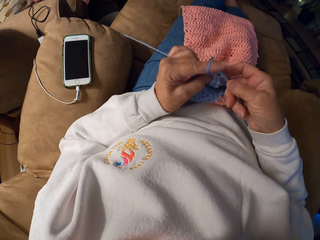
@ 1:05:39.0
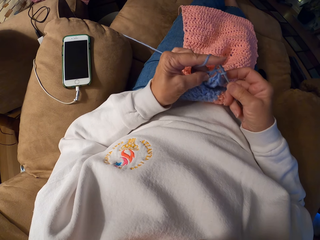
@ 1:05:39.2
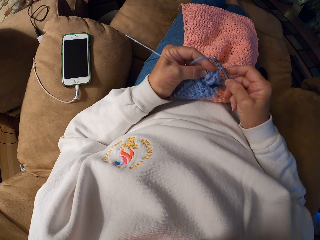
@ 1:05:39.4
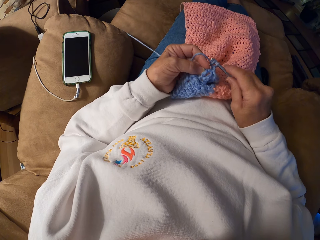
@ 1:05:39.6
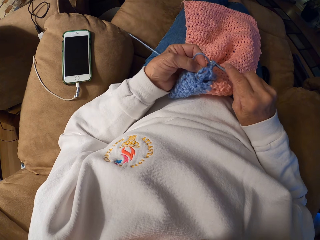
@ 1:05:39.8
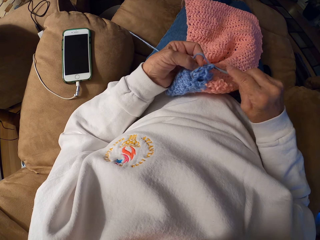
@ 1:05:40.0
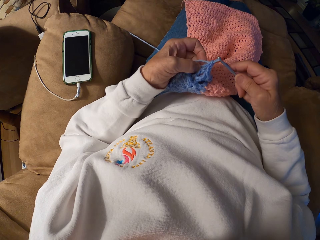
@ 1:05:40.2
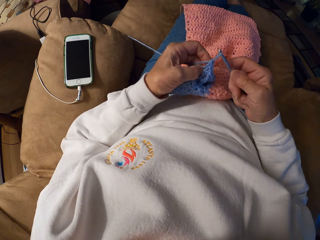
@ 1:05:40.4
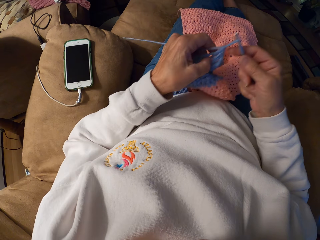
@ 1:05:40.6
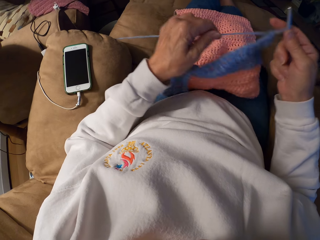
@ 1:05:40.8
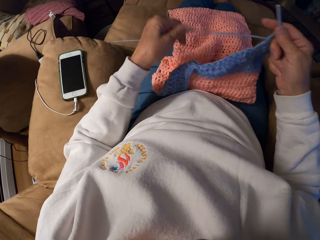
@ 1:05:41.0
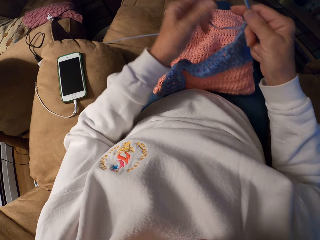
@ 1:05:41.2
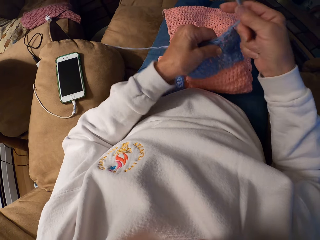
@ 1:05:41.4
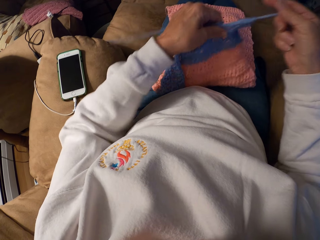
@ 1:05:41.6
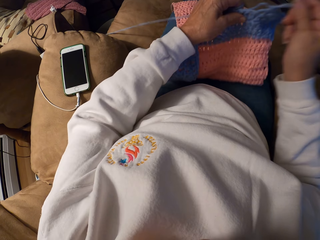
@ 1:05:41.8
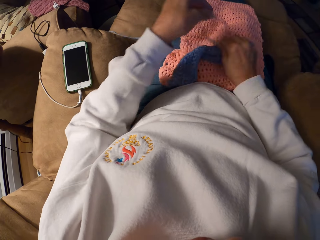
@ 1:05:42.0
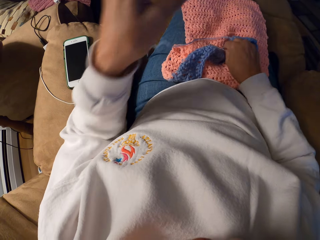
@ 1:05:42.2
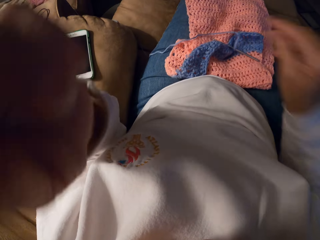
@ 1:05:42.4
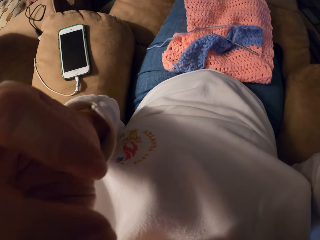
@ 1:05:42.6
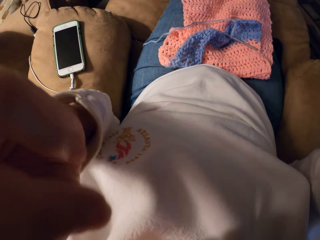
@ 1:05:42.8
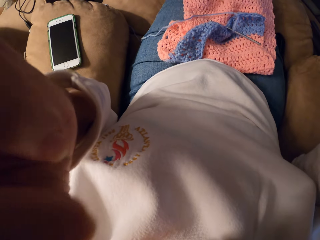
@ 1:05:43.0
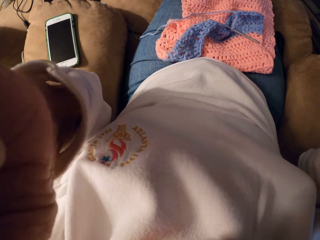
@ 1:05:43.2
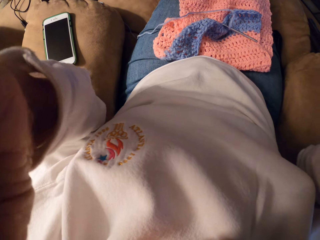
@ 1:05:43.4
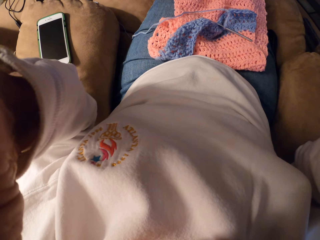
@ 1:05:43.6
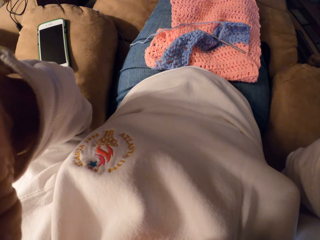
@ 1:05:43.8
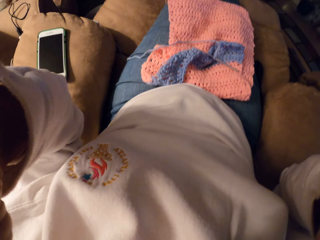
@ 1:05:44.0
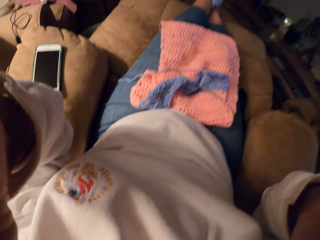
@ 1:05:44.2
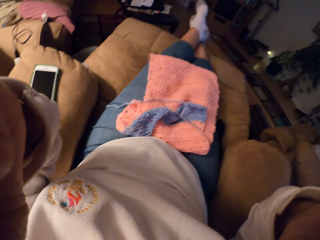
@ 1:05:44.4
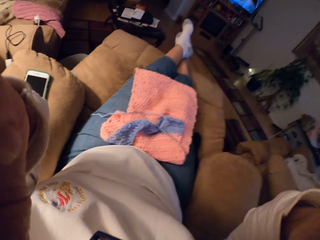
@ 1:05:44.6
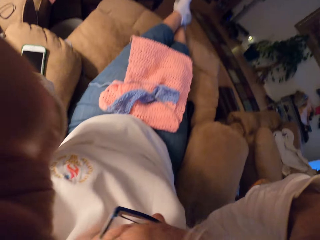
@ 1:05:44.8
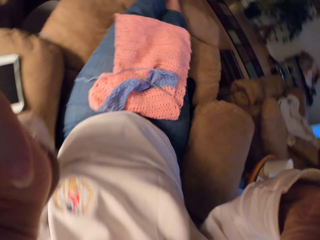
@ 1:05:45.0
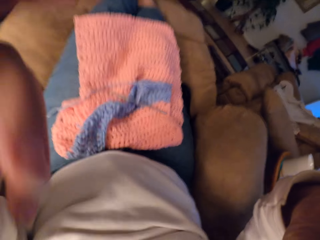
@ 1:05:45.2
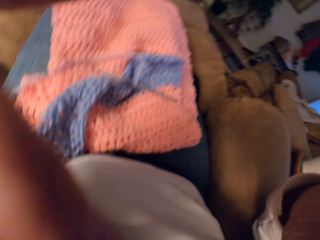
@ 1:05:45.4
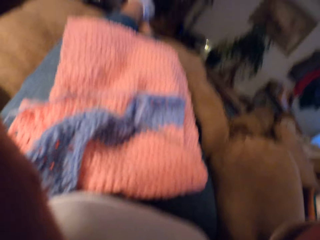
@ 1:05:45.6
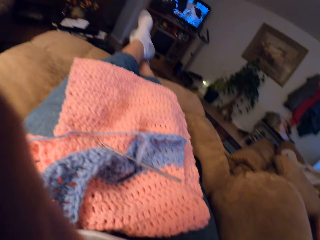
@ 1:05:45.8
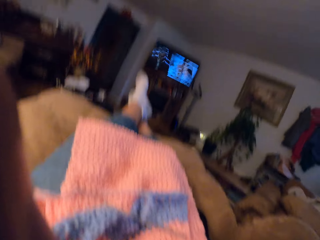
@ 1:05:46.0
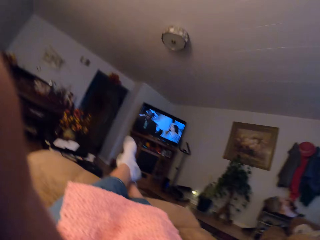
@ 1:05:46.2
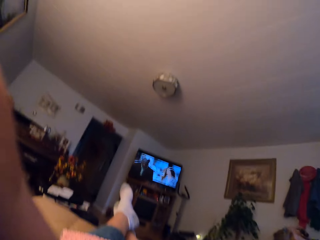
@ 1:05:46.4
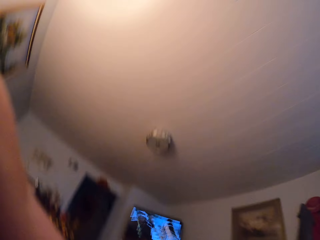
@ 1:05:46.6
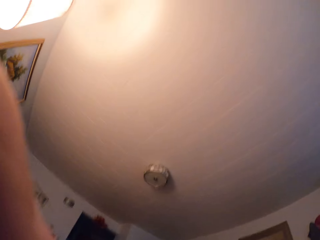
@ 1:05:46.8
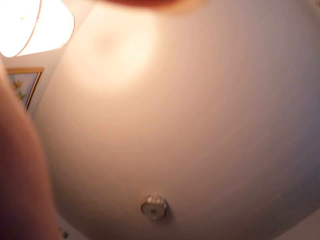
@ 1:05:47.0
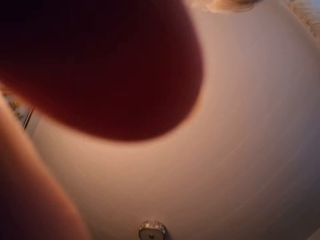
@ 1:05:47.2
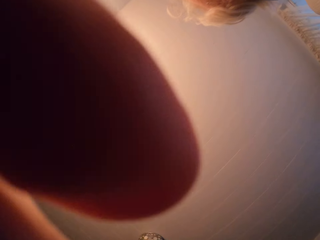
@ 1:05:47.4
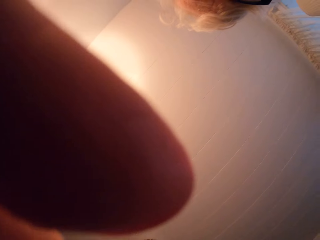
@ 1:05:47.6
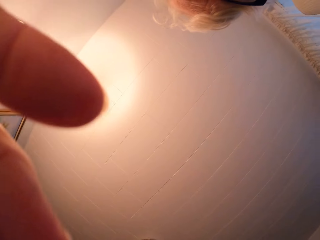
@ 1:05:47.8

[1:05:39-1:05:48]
The camera wearer pulls the yarn with her left hand. She drops the crochet and the crochet hook on her lap. She fixes the camera.
